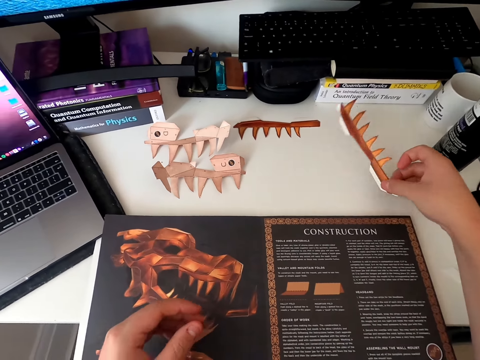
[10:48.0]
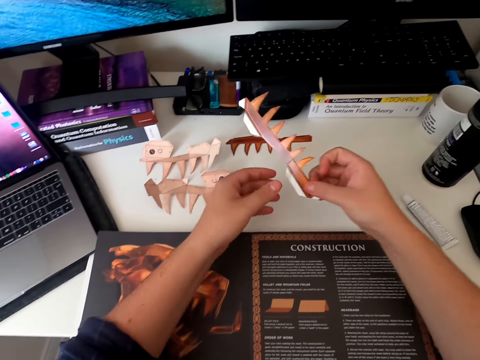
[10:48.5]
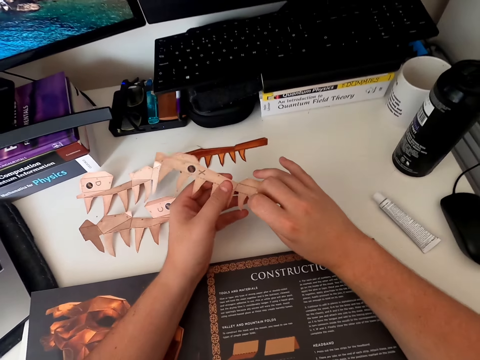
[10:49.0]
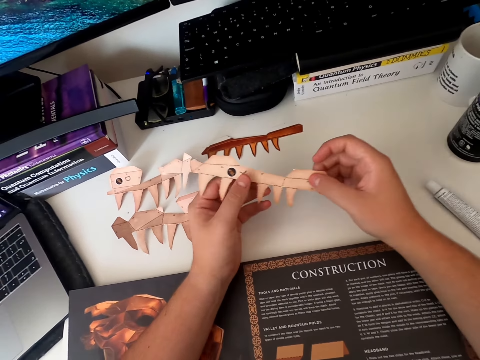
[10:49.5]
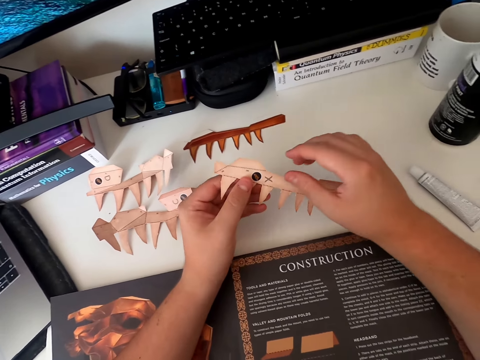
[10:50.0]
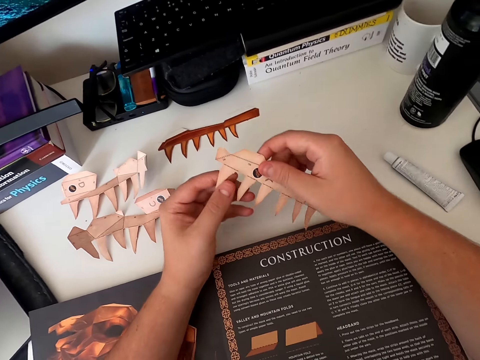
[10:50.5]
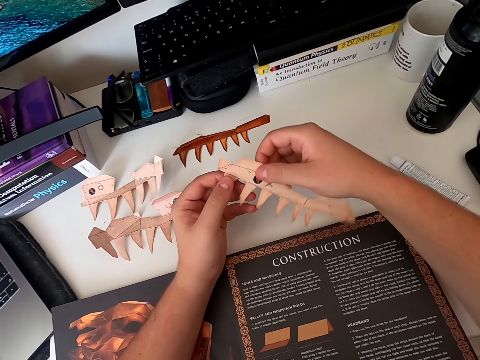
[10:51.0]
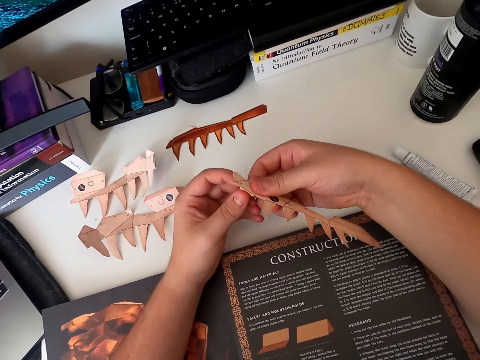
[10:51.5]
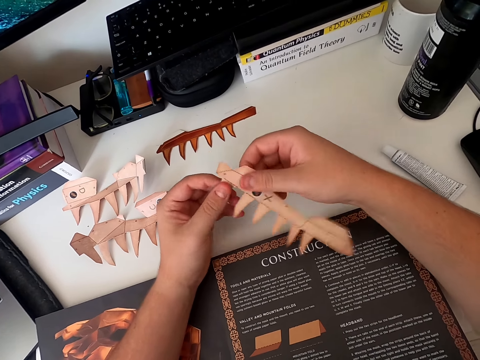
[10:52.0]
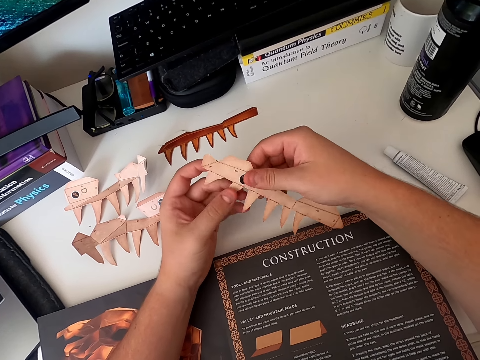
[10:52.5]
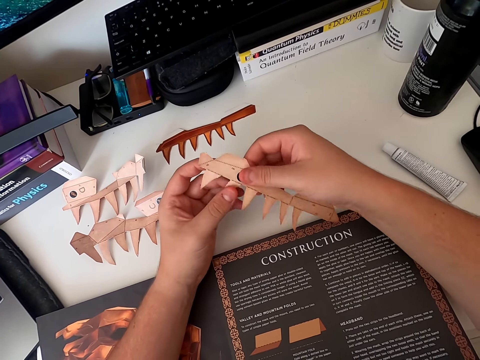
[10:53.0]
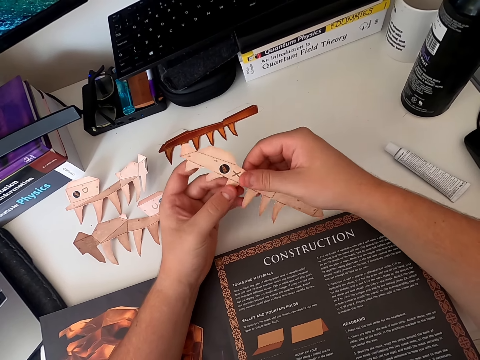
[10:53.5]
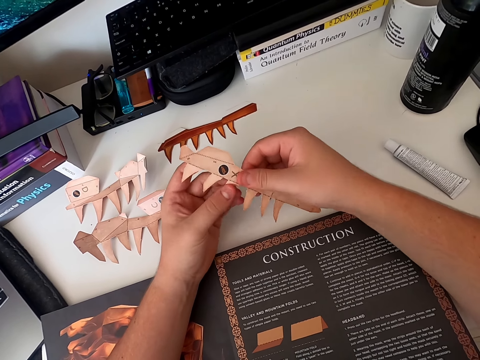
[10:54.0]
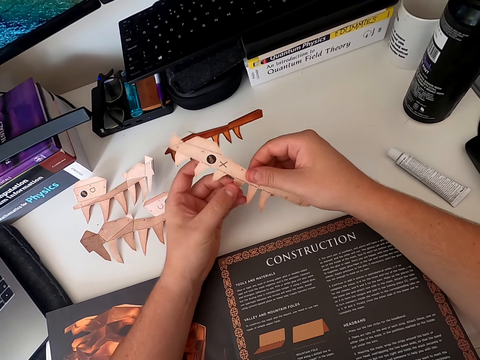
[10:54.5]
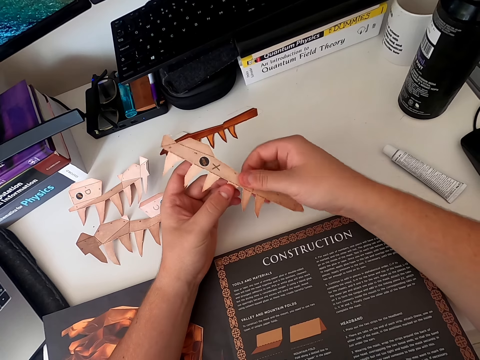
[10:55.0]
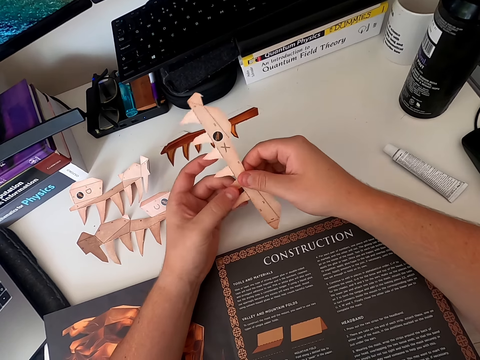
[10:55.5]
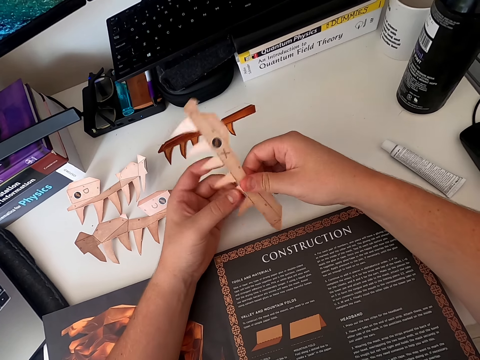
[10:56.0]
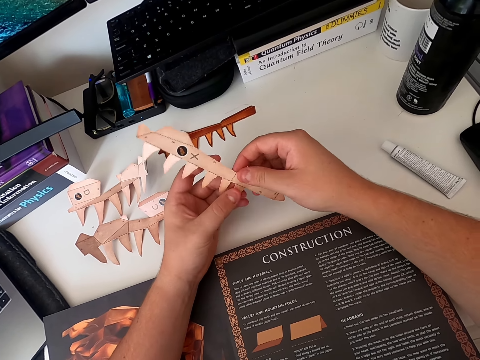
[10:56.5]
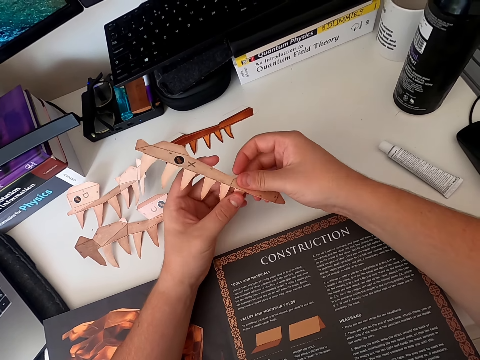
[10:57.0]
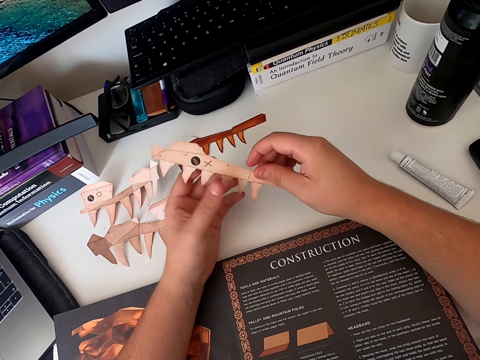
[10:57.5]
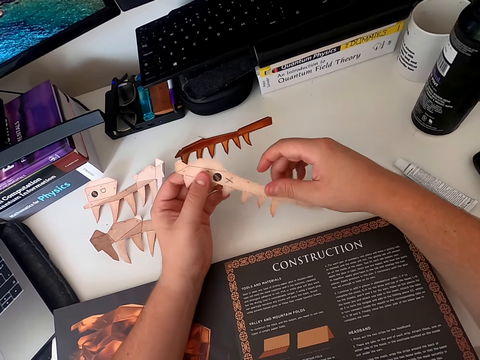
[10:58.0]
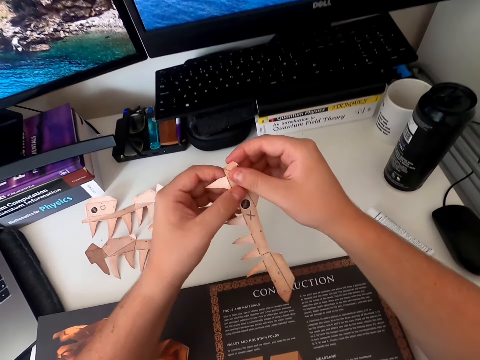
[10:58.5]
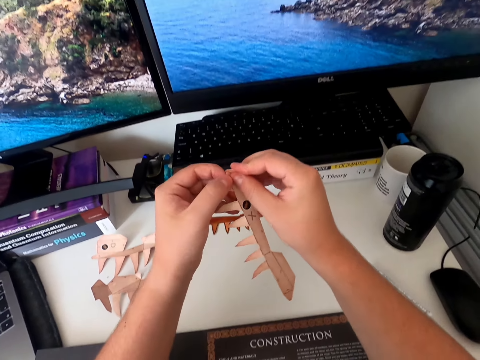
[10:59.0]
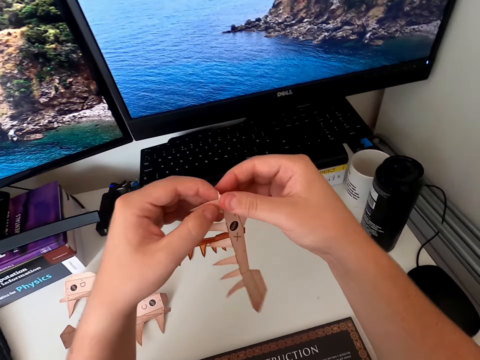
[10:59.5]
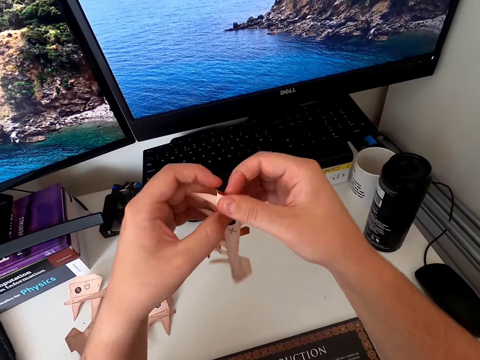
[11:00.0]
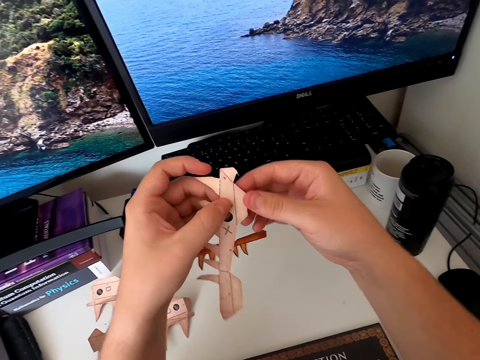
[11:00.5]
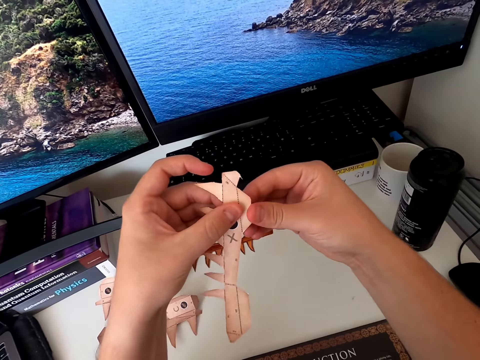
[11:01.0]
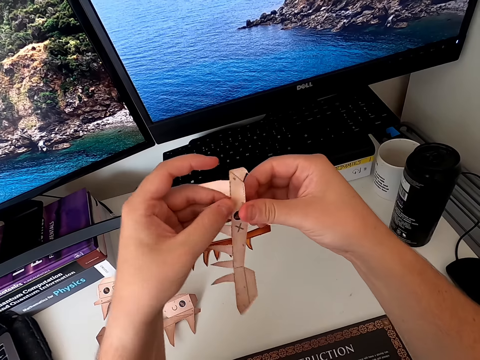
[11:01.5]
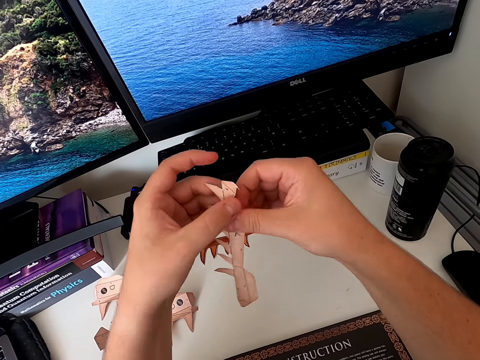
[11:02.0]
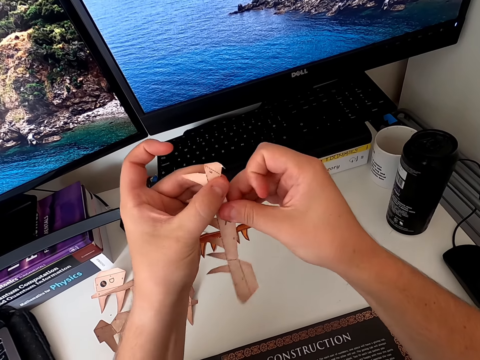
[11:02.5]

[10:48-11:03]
The camera wearer picks up the paper craft. They turn the paper craft. They fold the paper craft. They fold the paper craft again. They raise the hand.

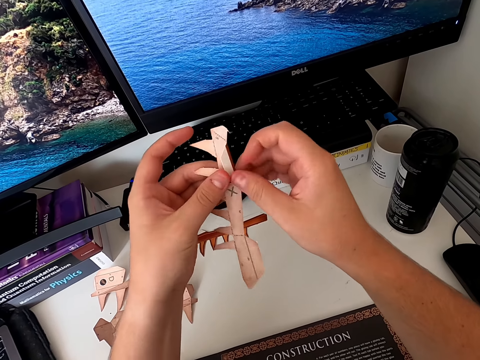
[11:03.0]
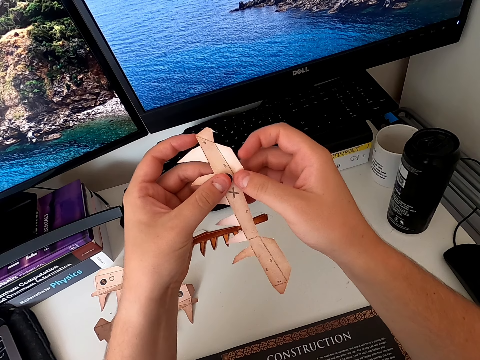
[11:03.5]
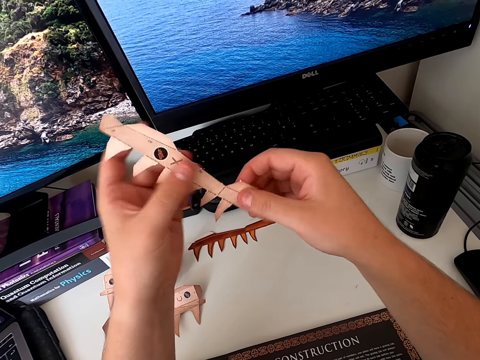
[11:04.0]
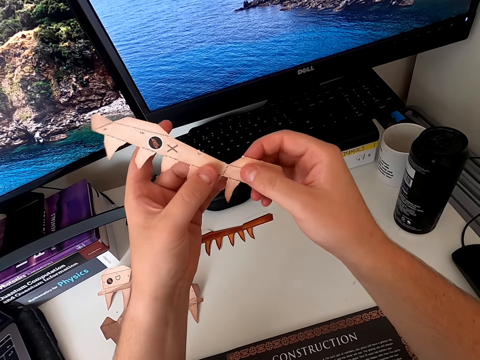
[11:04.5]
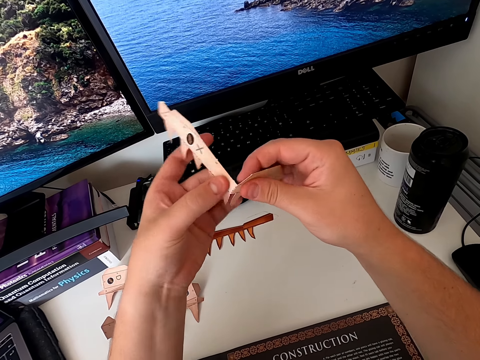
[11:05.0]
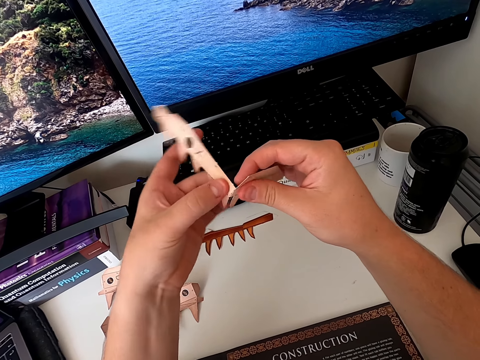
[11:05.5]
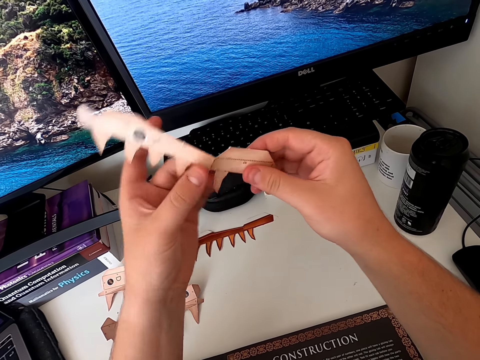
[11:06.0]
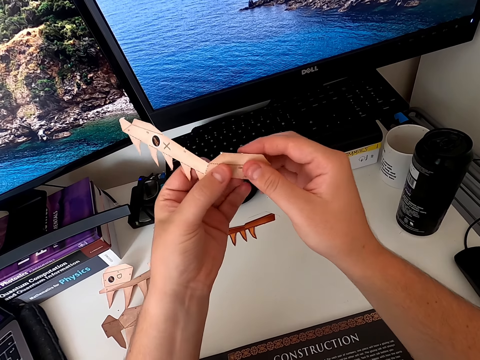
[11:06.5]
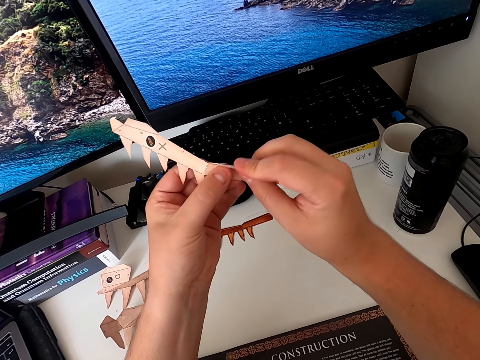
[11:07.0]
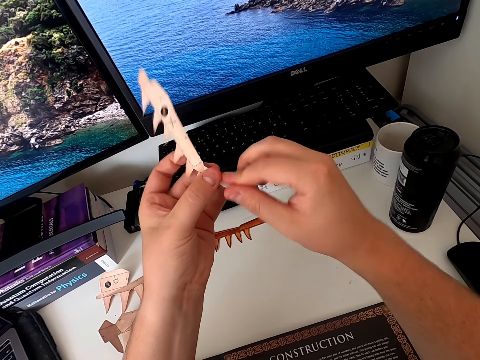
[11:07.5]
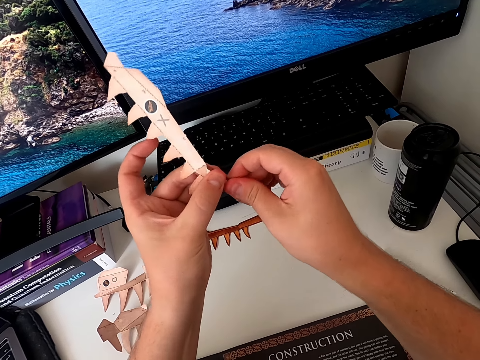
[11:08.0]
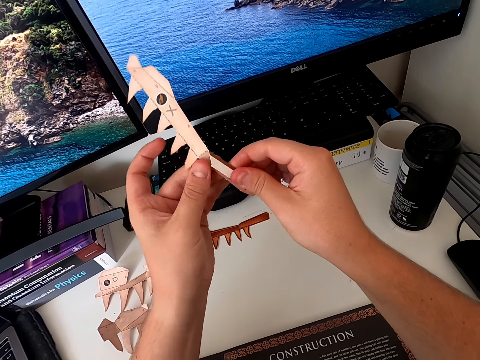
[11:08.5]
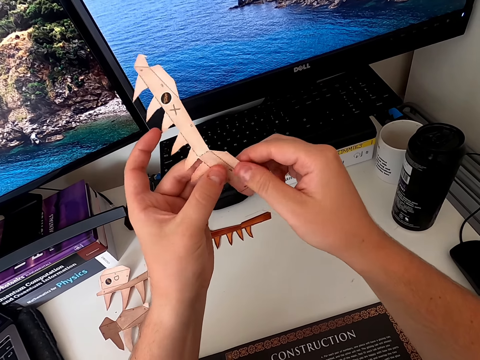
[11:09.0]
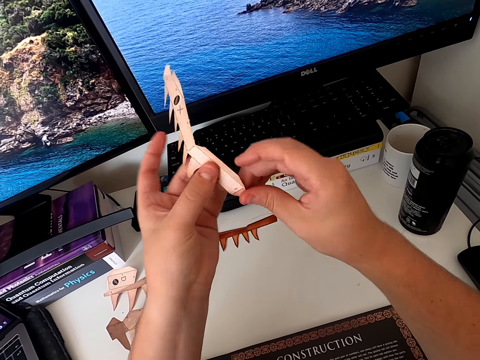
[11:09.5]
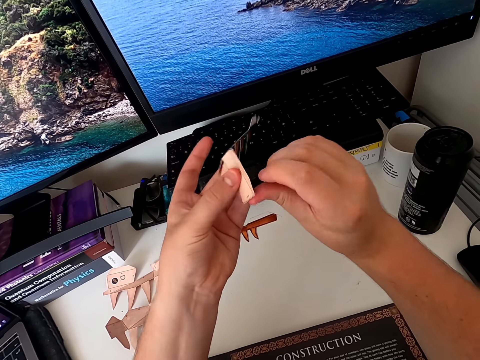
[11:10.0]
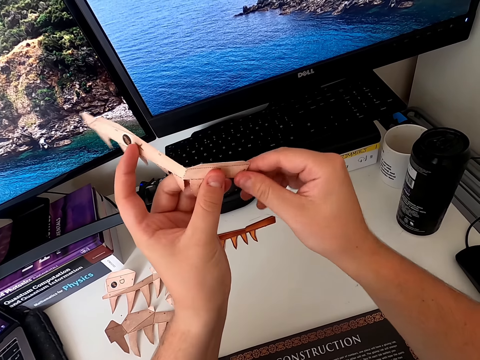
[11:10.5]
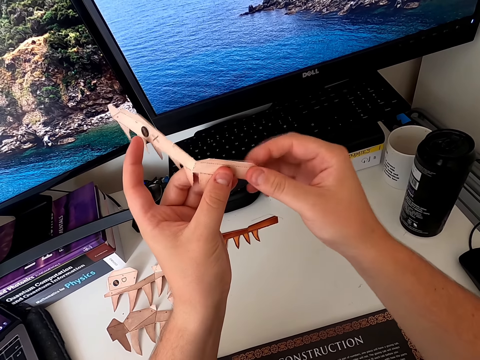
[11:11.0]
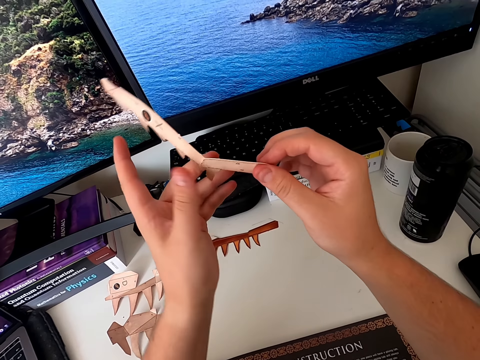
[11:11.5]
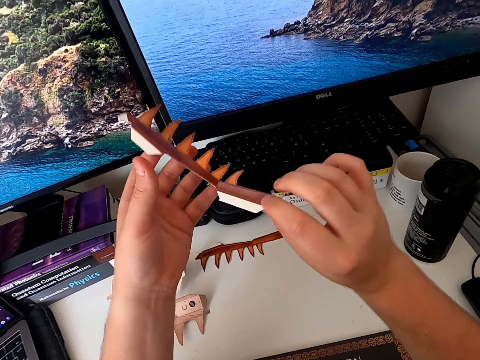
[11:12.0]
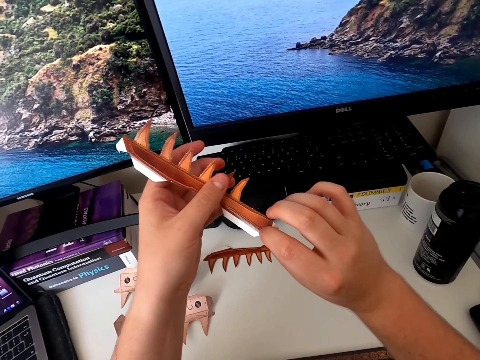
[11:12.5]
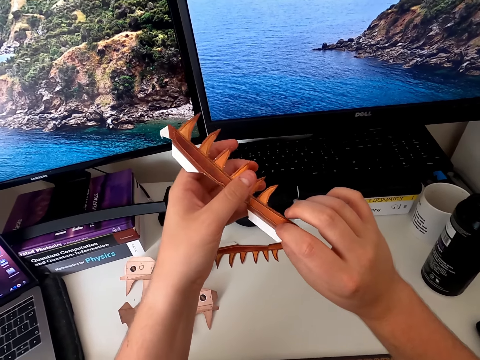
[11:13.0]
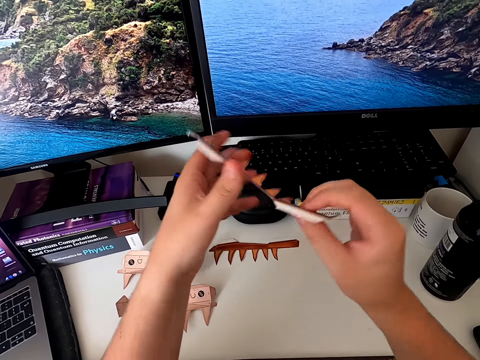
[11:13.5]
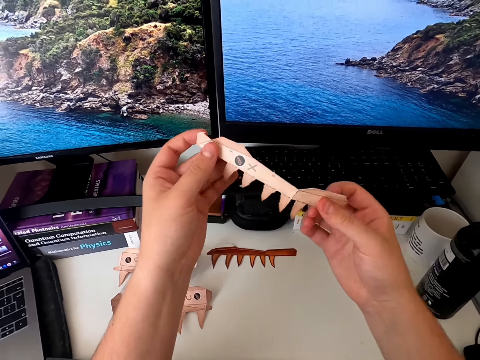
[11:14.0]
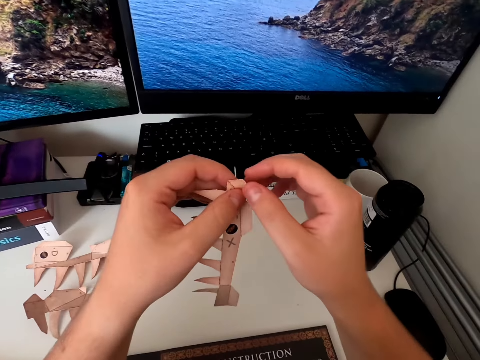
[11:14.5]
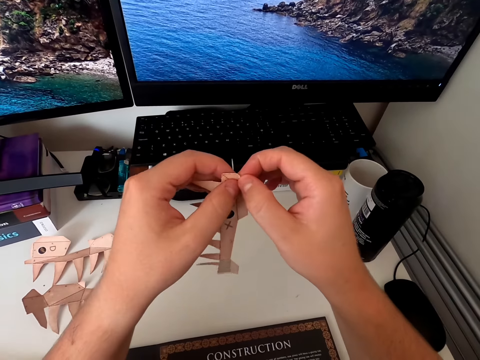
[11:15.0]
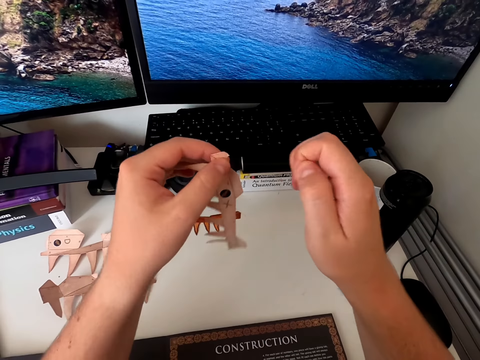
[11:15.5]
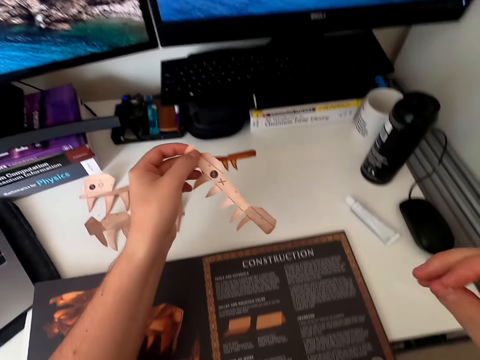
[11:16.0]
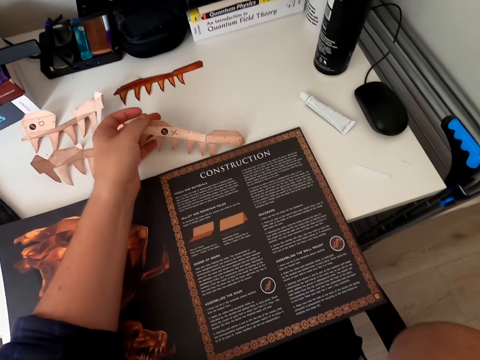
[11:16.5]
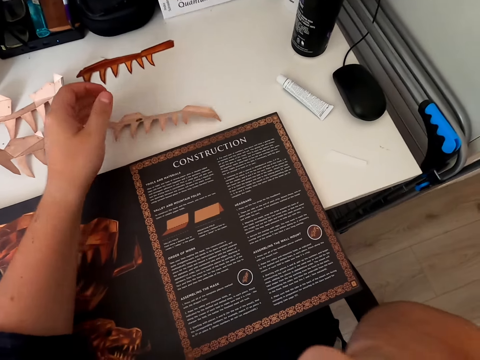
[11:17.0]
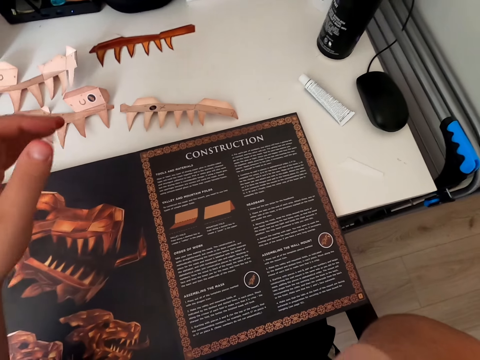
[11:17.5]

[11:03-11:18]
The camera wearer folds the paper craft and turns the paper craft with hands. They turn the paper craft. They turn the paper craft again. They fold the paper craft. They place the paper craft on the table.
